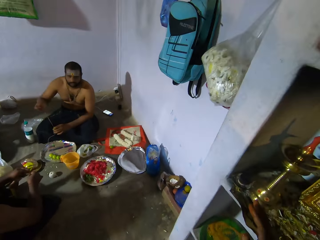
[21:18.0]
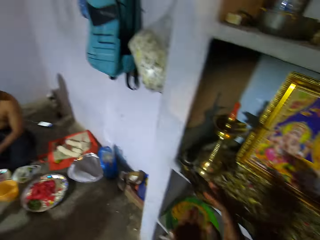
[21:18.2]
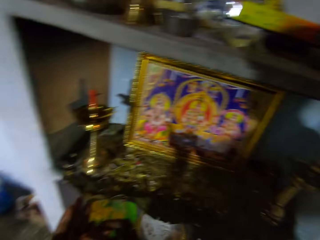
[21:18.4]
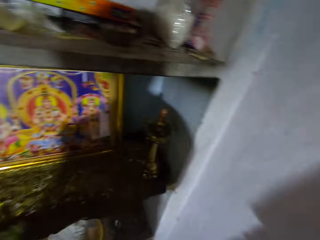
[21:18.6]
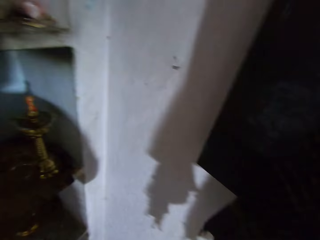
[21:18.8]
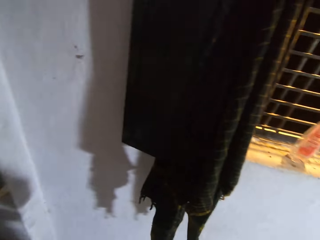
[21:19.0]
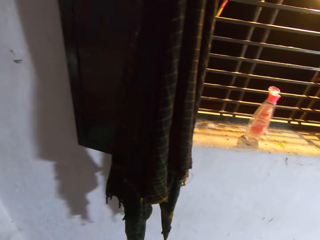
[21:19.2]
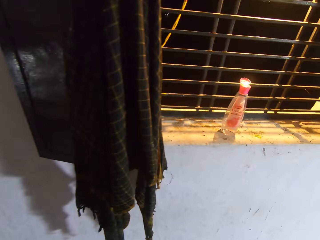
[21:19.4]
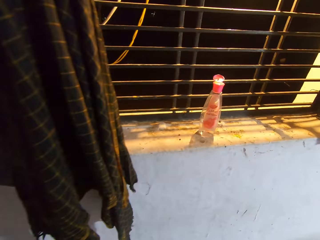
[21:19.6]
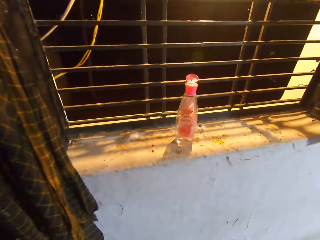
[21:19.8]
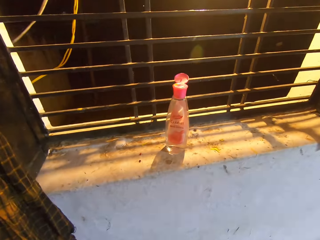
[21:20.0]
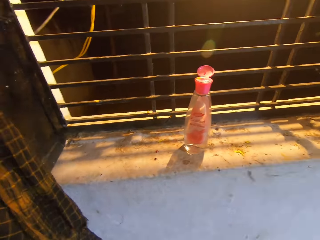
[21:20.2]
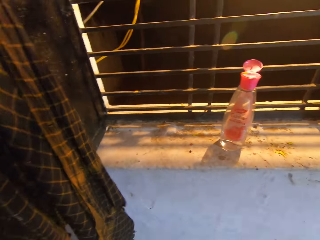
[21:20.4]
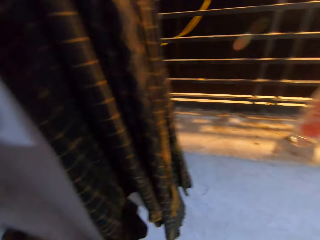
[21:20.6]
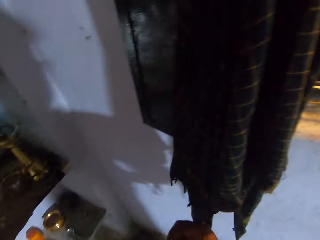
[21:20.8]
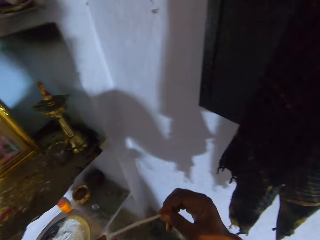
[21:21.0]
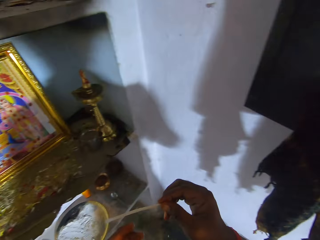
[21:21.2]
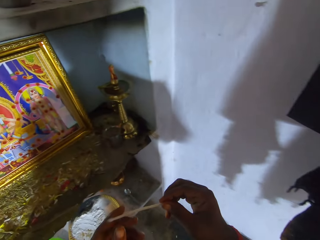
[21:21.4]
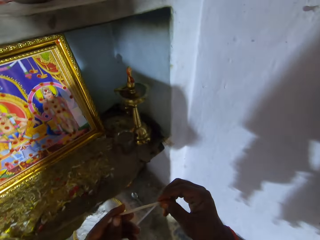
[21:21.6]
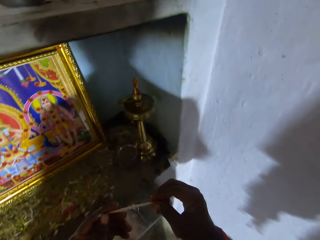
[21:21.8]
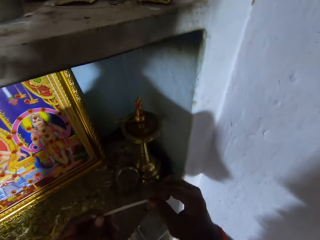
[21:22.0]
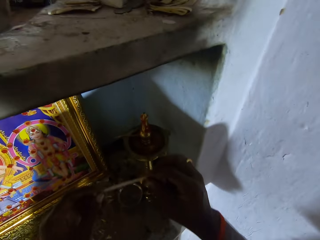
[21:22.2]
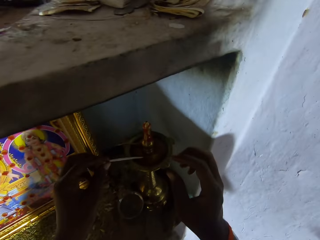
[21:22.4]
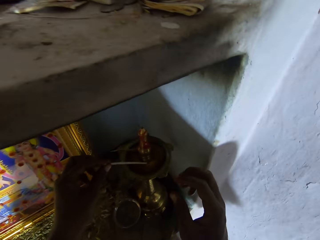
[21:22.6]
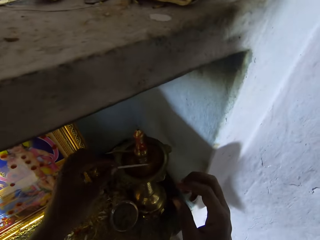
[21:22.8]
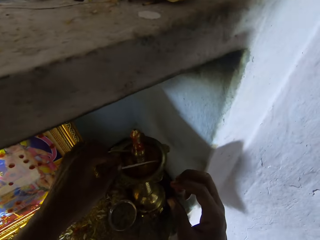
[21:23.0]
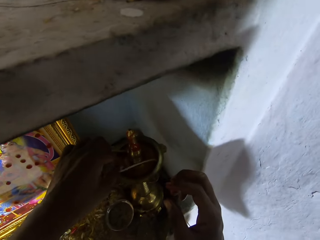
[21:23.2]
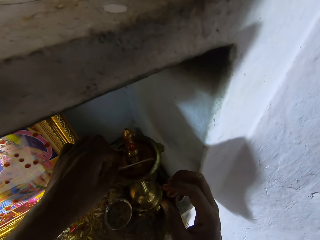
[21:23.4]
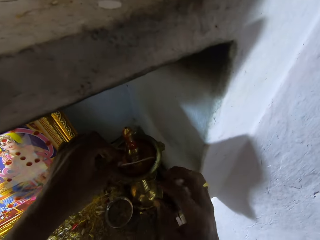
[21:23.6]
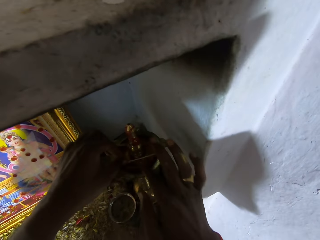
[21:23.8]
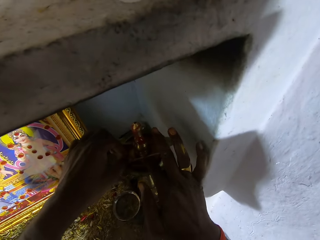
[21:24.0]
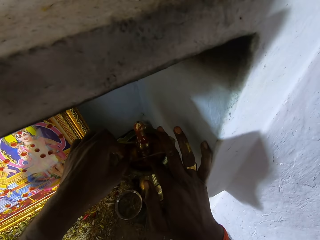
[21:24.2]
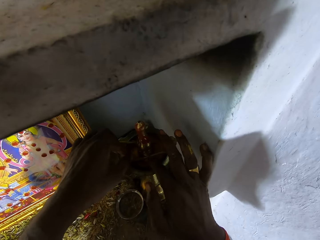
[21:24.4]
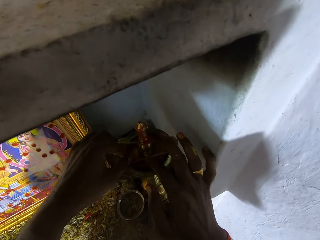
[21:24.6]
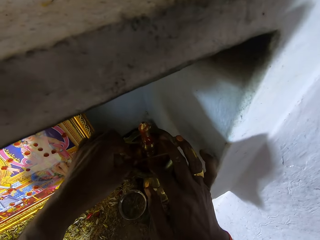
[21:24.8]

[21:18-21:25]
The camera wearer looks around the house. They dip the wick in the oil lamp.

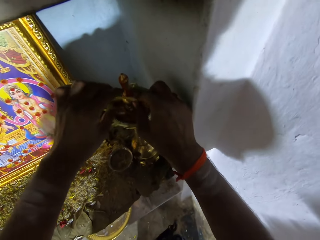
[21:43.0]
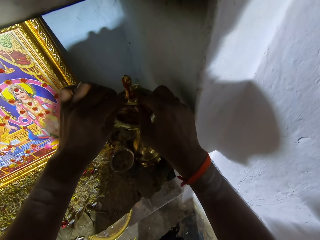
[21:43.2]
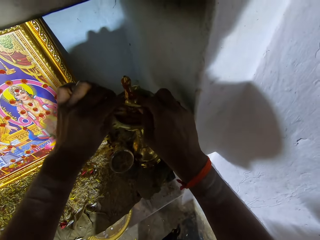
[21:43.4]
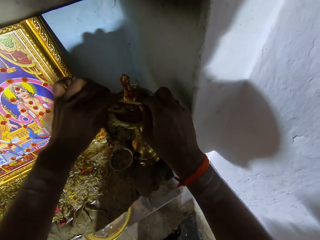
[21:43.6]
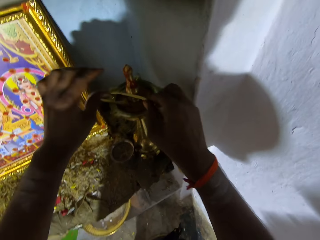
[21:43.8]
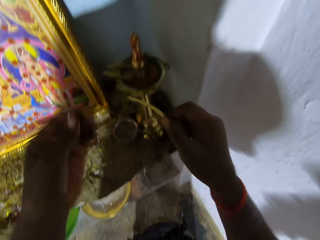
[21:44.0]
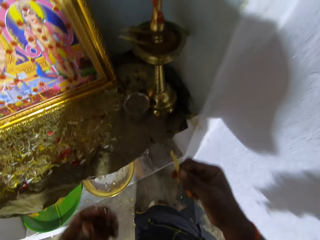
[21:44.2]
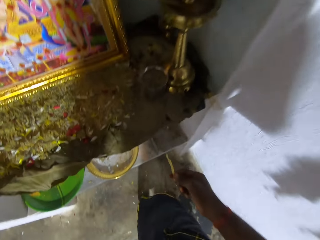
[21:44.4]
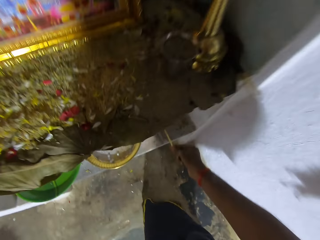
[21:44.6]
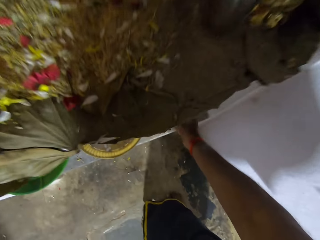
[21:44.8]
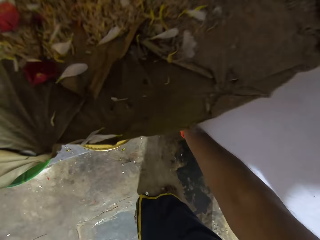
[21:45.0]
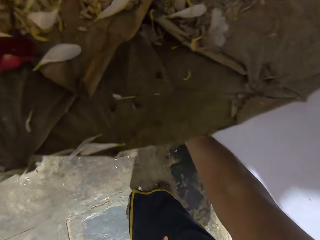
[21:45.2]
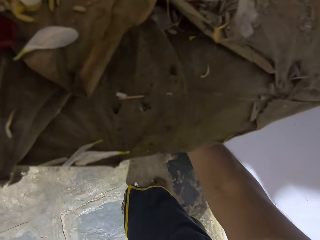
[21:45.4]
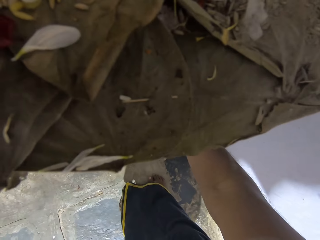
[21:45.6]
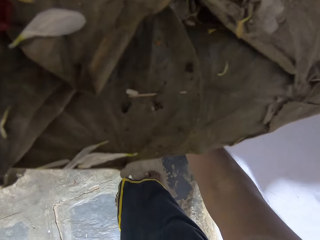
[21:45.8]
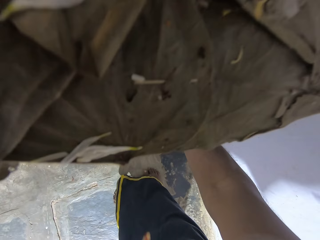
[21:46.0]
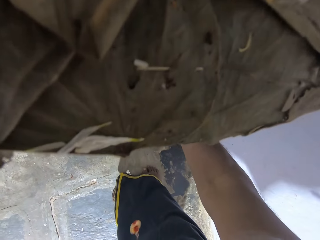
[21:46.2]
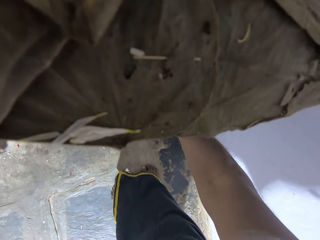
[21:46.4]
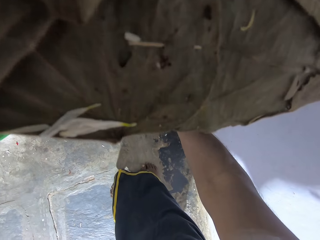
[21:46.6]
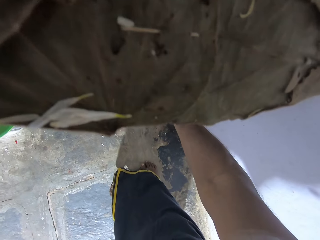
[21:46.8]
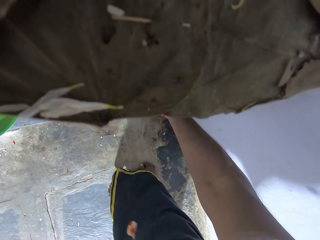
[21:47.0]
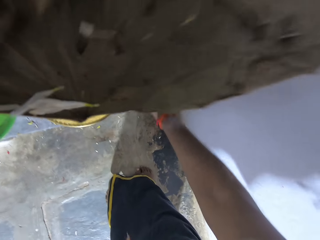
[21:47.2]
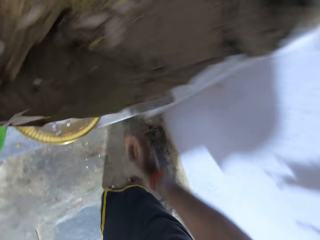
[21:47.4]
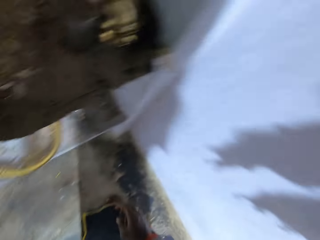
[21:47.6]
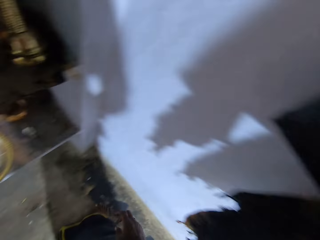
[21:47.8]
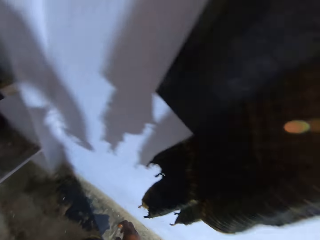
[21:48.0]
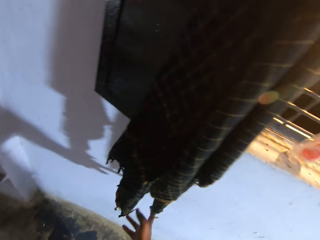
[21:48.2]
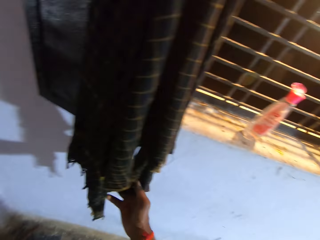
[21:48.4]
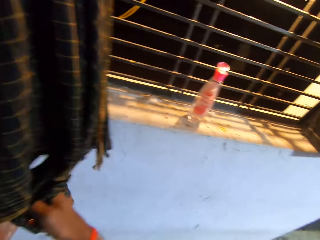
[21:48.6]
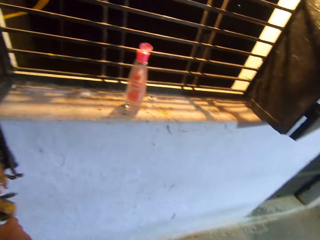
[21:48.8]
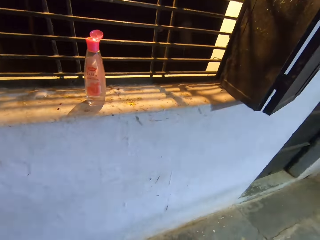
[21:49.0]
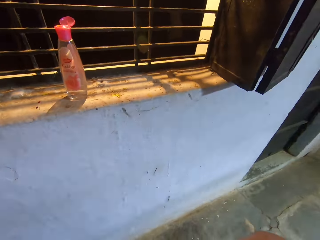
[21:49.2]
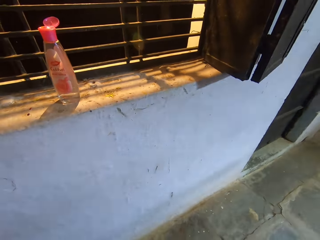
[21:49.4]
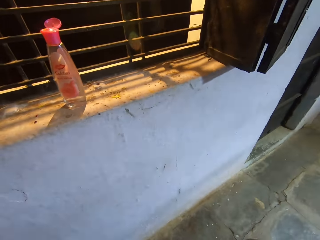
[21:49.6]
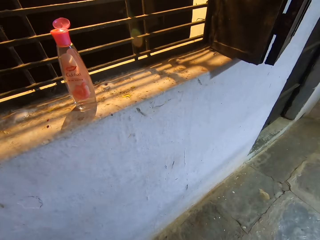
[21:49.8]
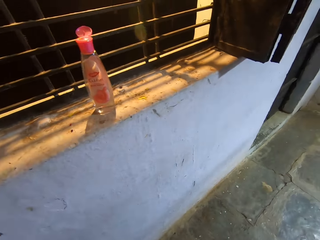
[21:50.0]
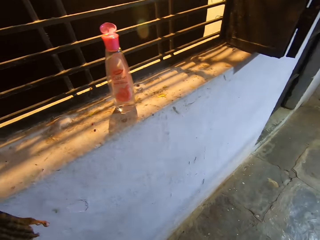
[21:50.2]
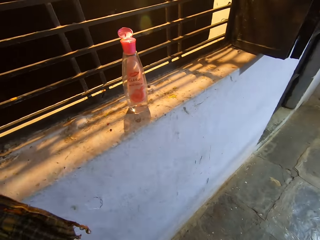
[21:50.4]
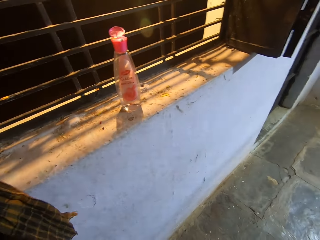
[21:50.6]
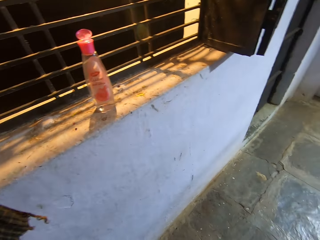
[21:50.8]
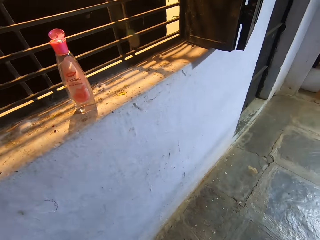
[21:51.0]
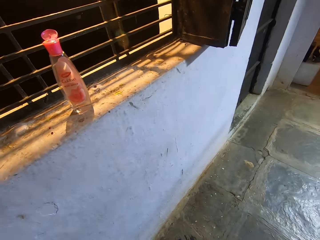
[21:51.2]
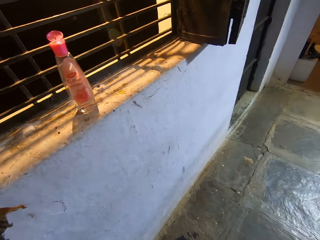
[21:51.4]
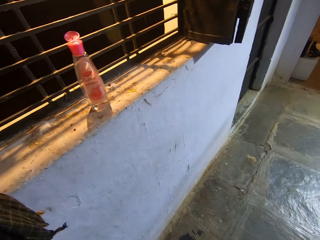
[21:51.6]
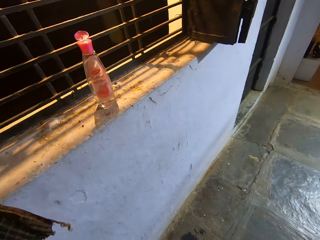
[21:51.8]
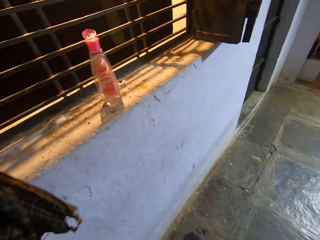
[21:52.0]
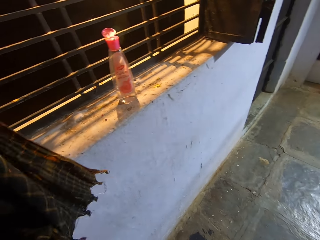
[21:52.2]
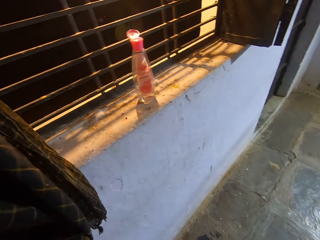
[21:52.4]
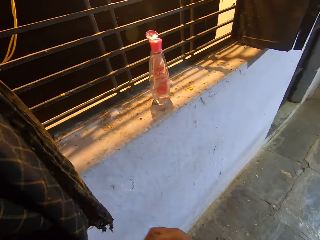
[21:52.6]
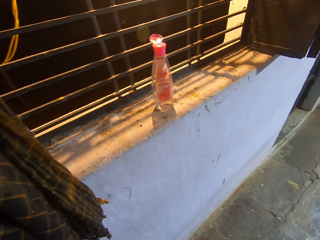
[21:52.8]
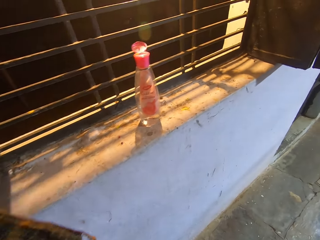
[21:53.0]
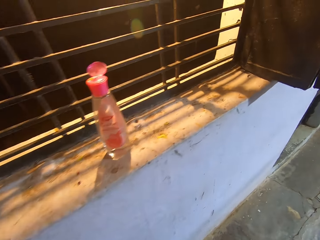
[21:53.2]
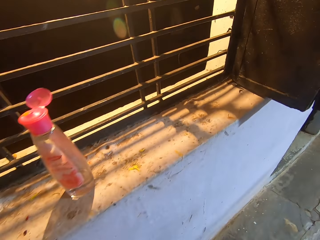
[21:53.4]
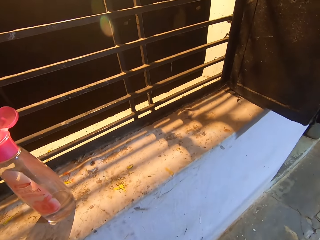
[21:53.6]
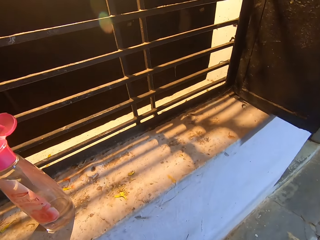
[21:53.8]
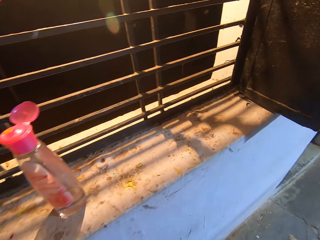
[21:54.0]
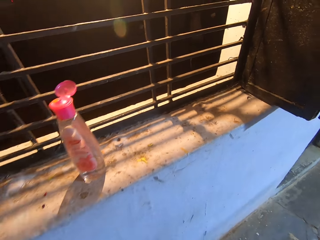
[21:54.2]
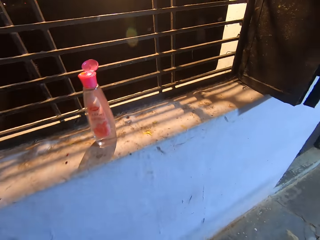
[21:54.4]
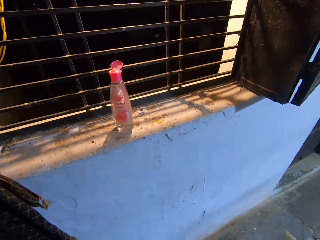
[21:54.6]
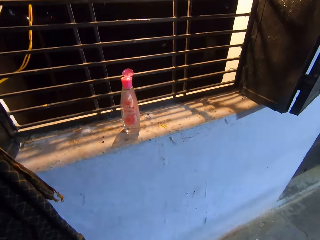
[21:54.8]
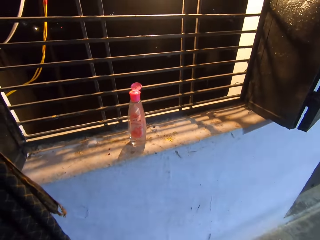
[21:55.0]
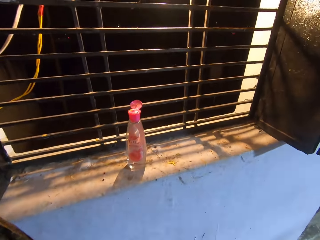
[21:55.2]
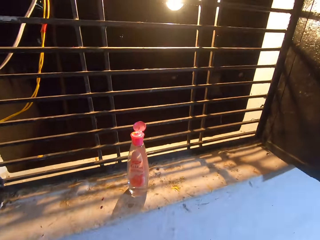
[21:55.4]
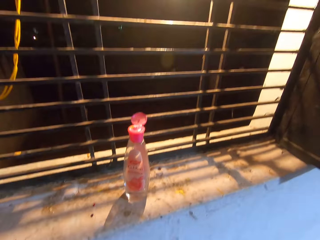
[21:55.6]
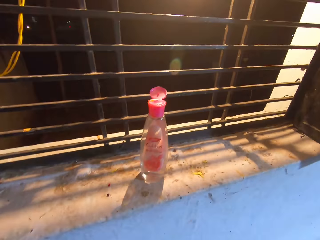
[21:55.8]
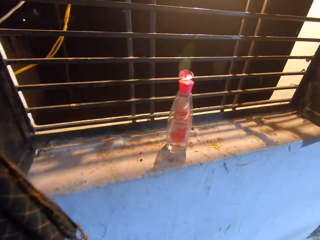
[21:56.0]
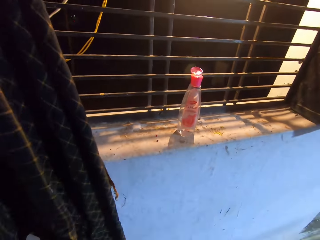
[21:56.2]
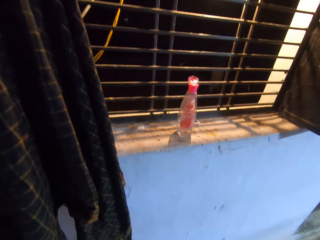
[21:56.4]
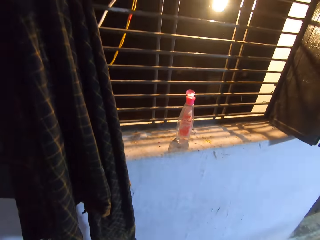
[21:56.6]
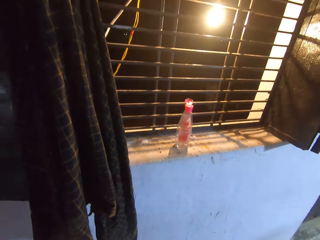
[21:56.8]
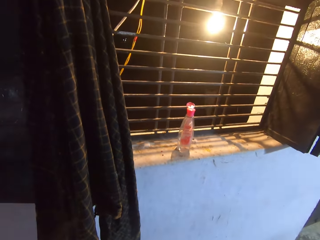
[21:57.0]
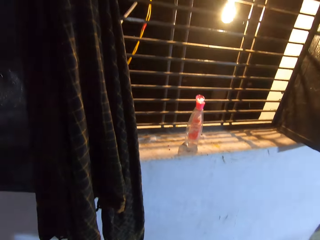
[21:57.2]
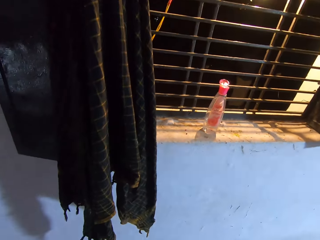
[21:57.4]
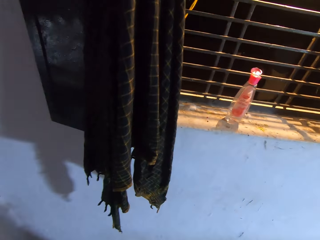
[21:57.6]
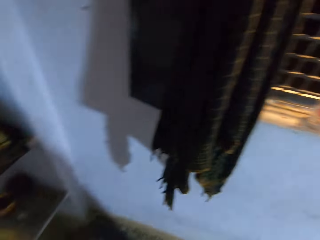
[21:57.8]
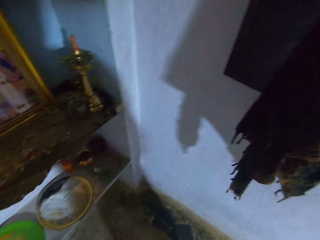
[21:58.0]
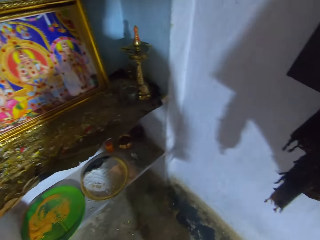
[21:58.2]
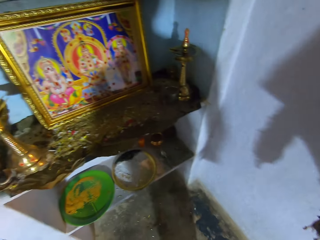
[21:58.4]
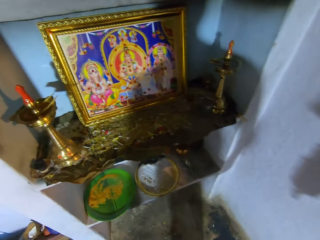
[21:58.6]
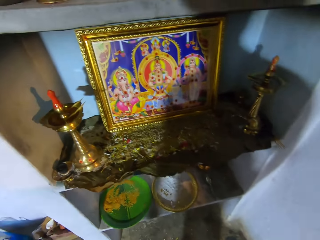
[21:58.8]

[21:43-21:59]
The camera wearer drops the wick stick under the shelf. They wipe their hands with a shawl. They look around.
